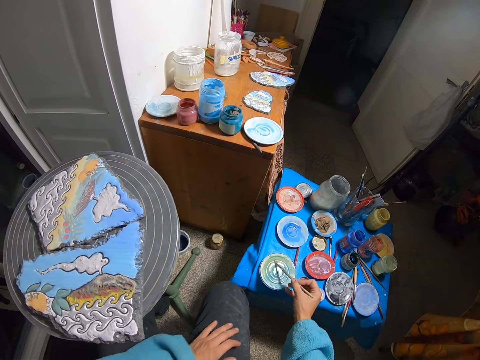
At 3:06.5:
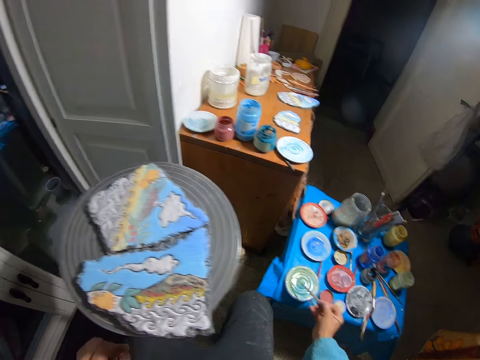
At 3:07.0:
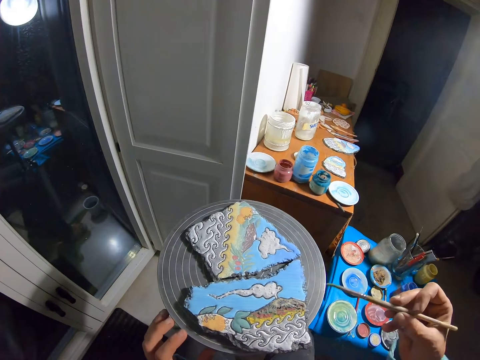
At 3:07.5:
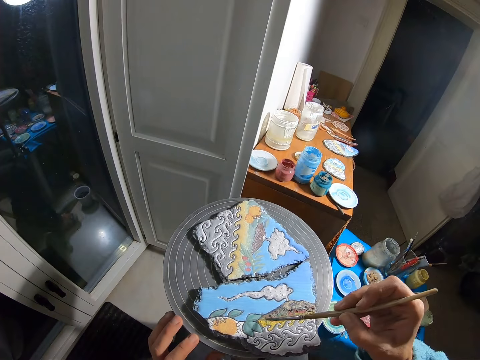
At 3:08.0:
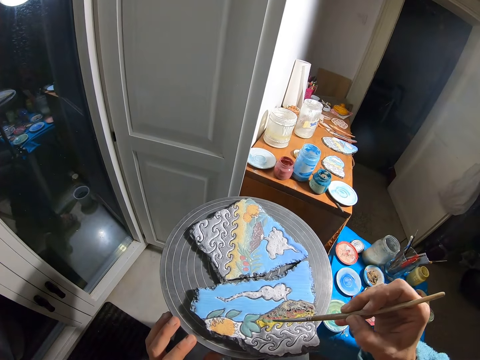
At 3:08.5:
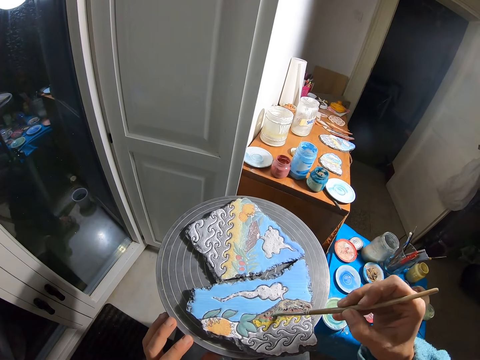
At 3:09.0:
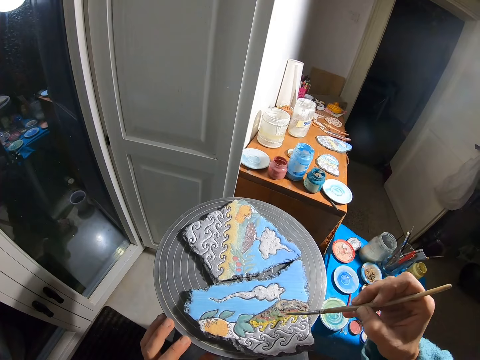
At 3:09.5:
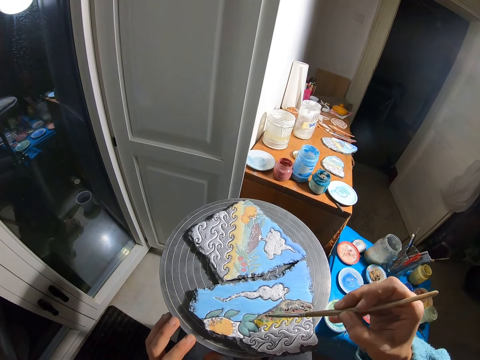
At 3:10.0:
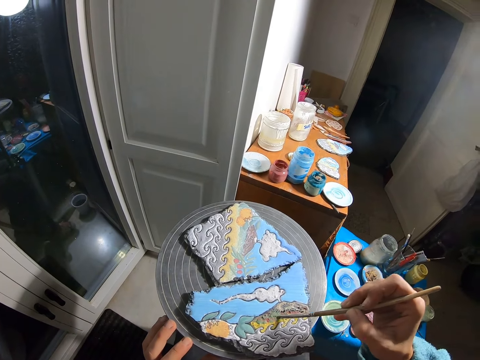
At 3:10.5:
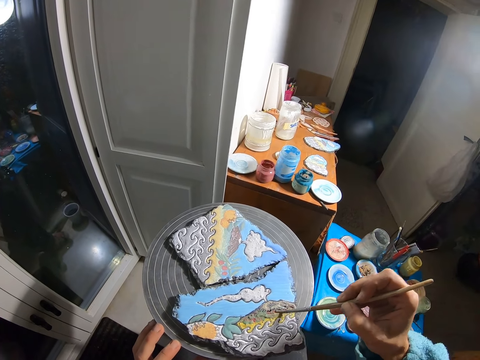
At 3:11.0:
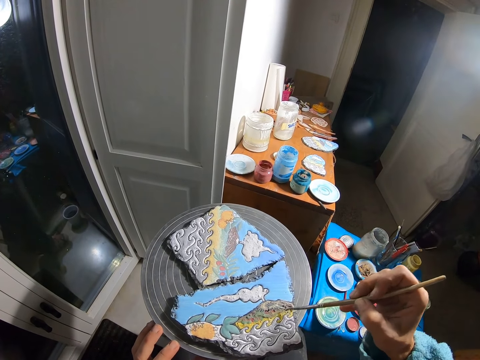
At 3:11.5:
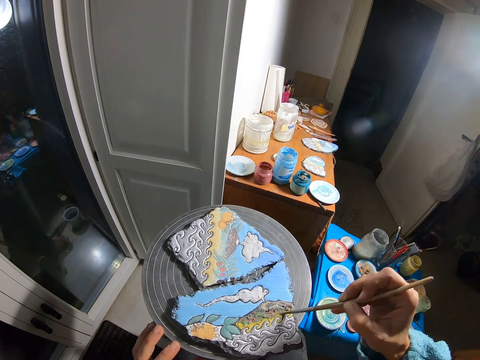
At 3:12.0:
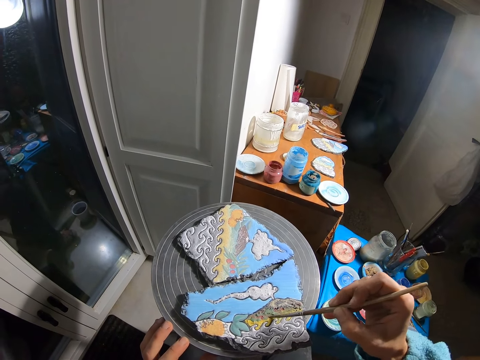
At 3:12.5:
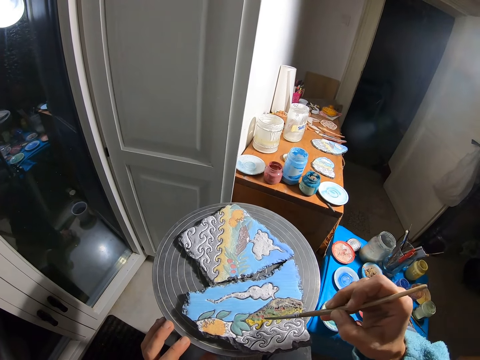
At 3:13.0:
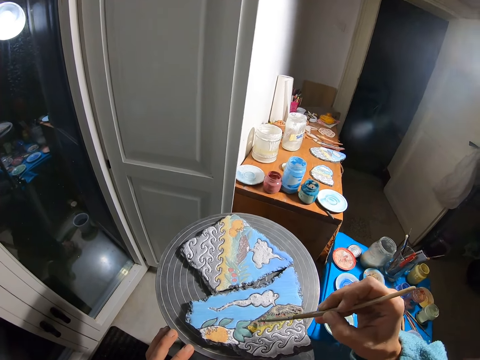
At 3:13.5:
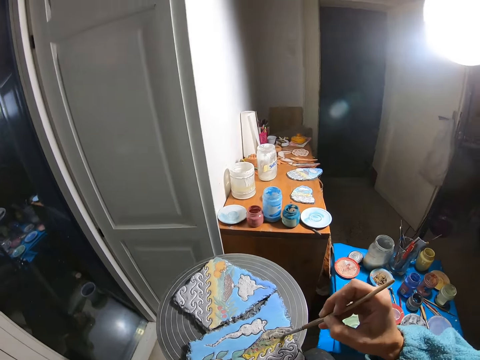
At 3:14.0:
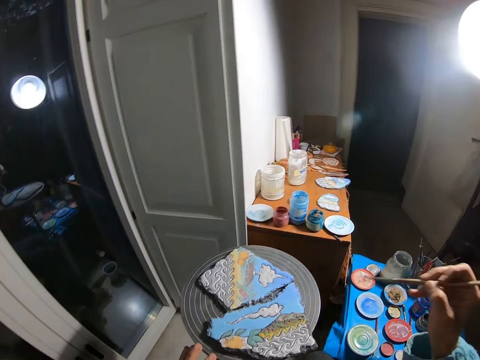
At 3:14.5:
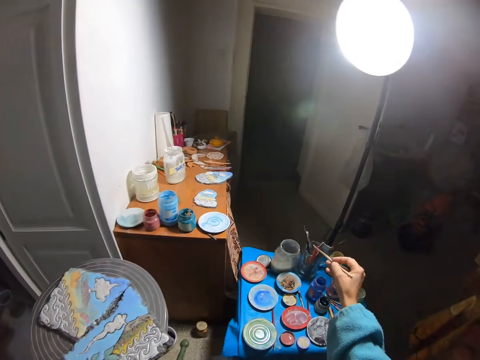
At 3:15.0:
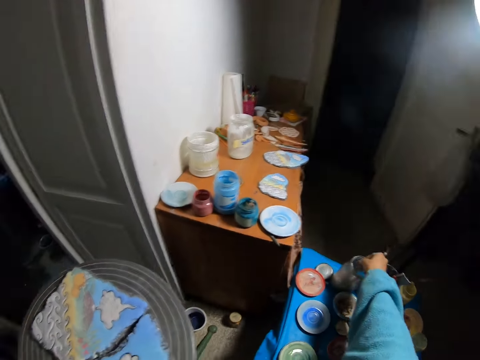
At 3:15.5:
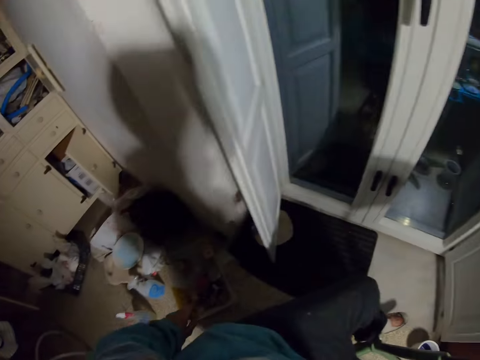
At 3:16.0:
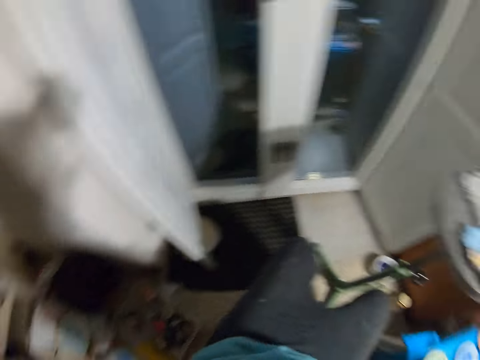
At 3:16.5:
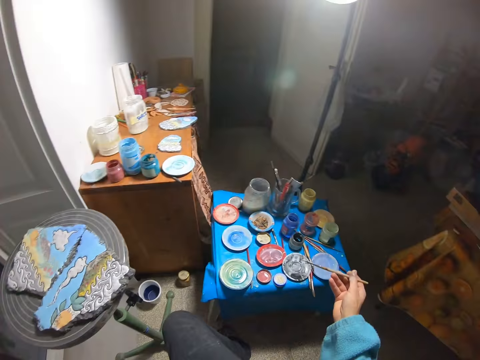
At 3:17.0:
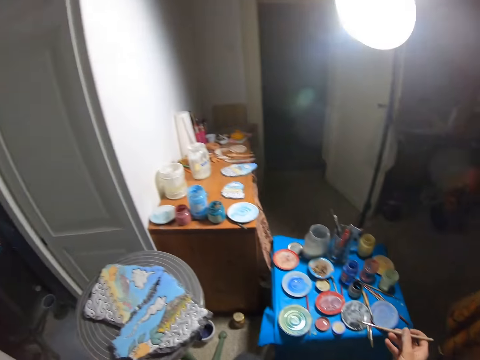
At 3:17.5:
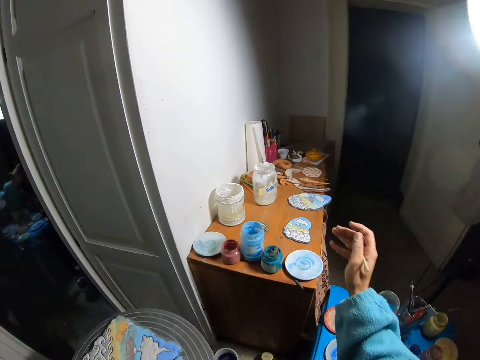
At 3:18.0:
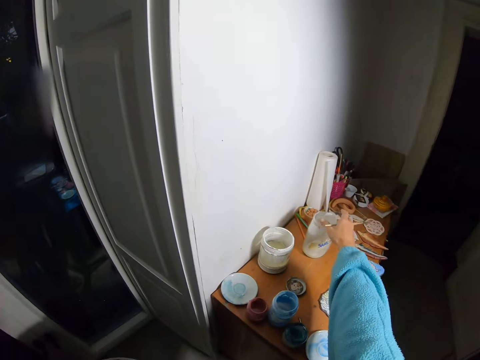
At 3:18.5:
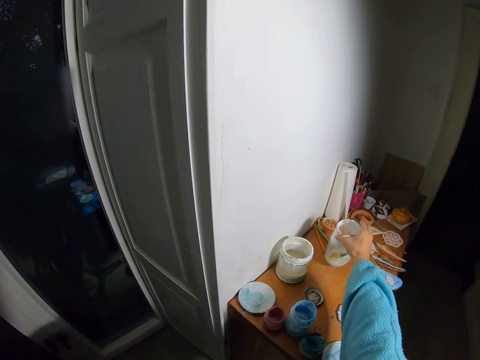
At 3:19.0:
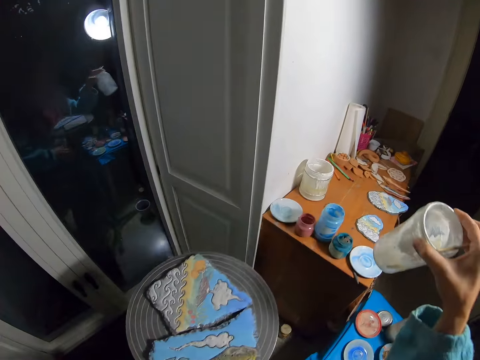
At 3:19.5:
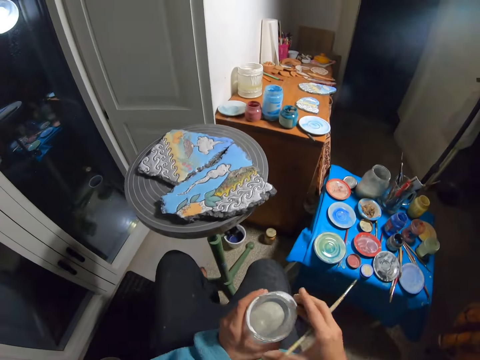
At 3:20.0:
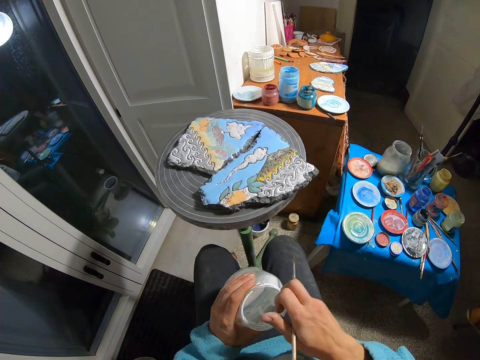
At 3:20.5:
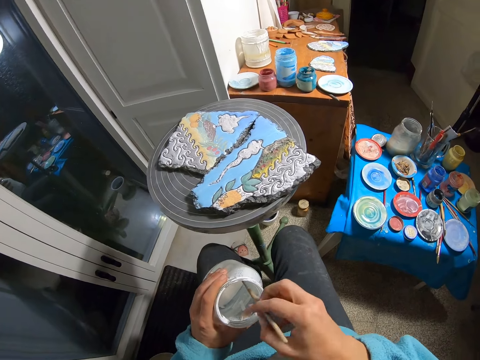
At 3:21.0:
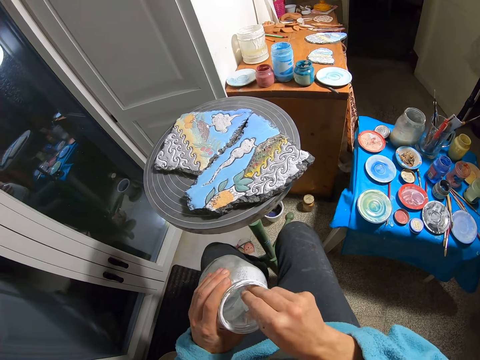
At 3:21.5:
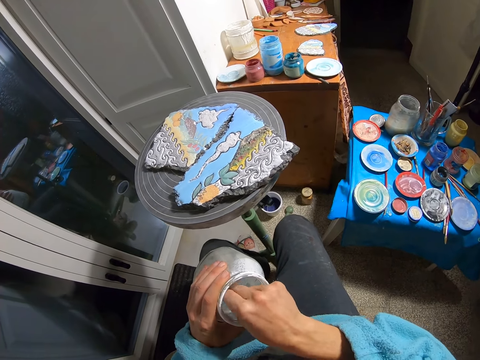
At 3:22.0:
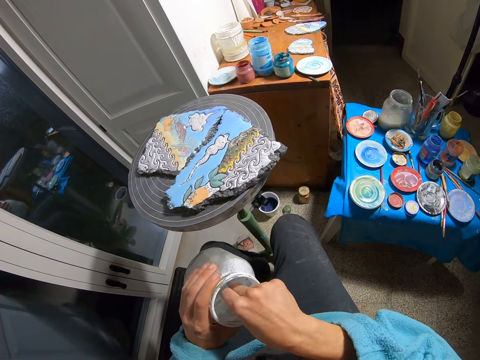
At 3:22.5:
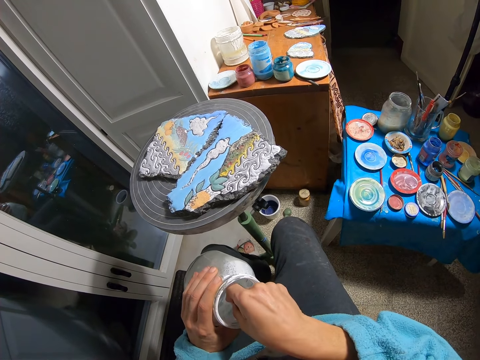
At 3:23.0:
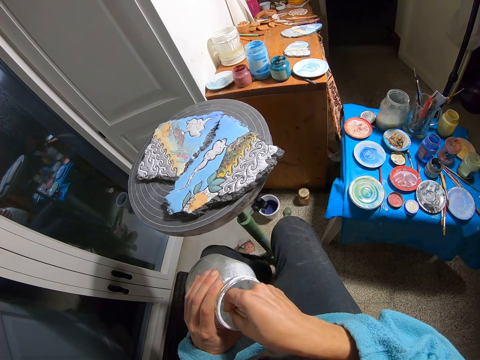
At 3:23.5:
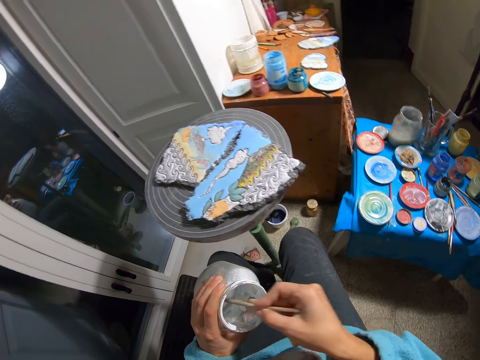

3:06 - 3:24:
The camera wearer rubs the paint brush on the paint plate with his right hand. He paints the clay canvas with the paint brush in his right hand. He puts the paint brush in the bottle with his right hand. He looks around. He takes a paint bottle from a cabinet with his right hand. He transfers the paint bottle from his right hand to his left hand. He puts the paint brush inside the paint bottle with his right hand.

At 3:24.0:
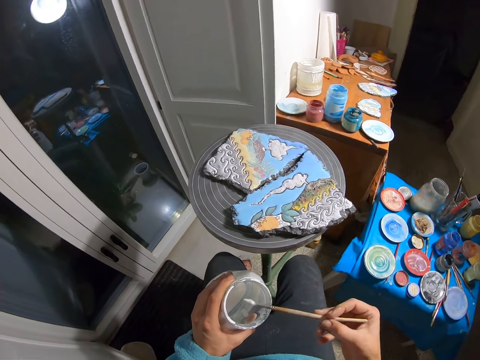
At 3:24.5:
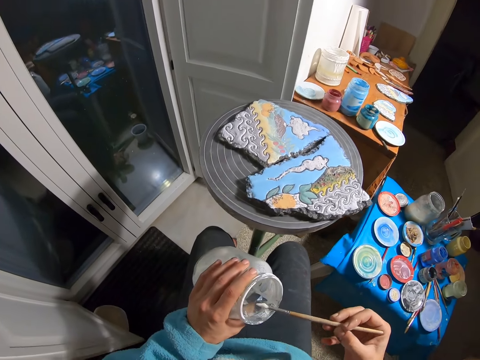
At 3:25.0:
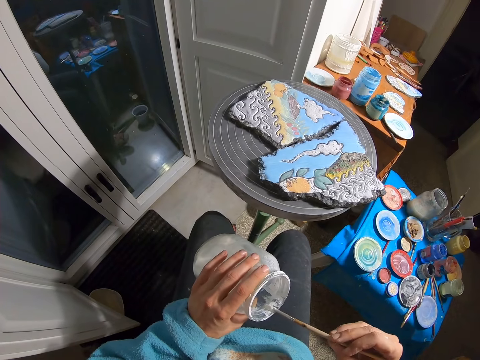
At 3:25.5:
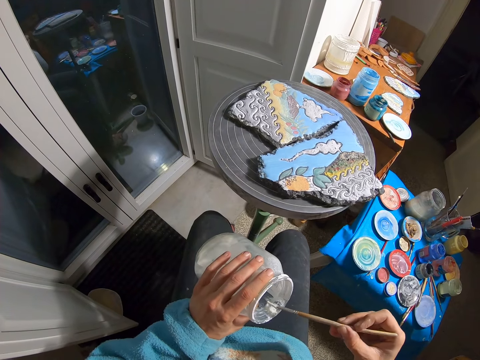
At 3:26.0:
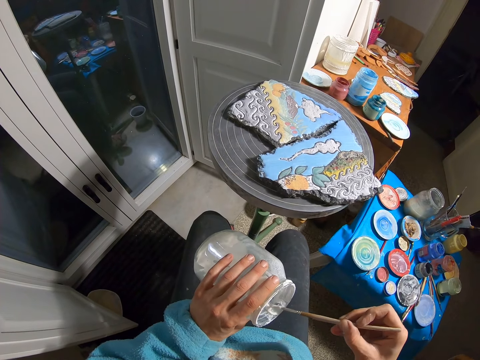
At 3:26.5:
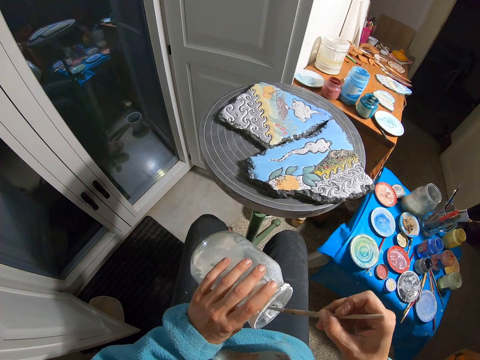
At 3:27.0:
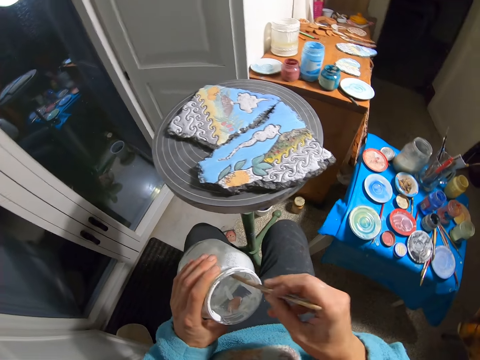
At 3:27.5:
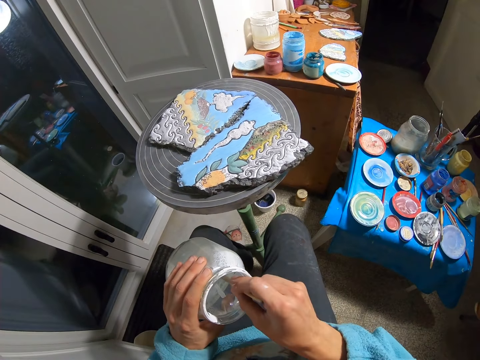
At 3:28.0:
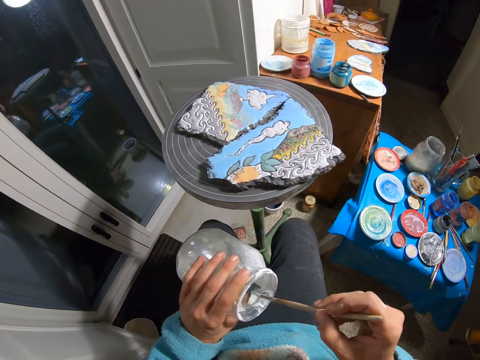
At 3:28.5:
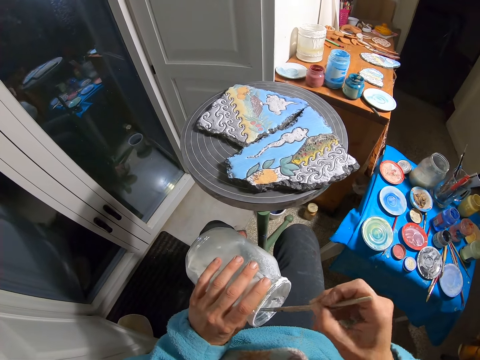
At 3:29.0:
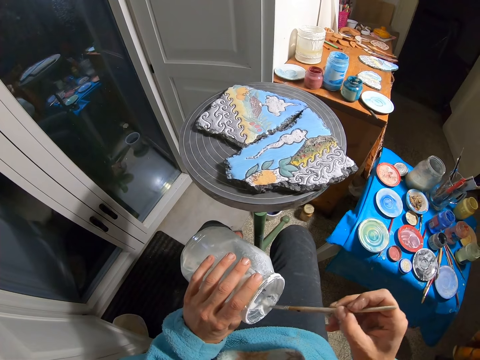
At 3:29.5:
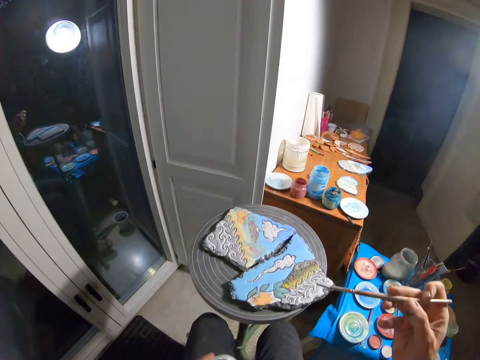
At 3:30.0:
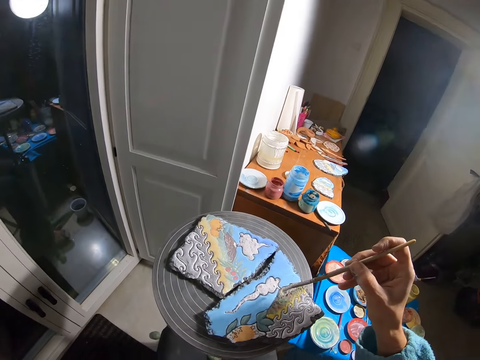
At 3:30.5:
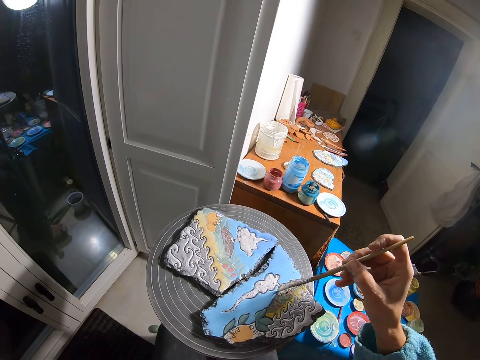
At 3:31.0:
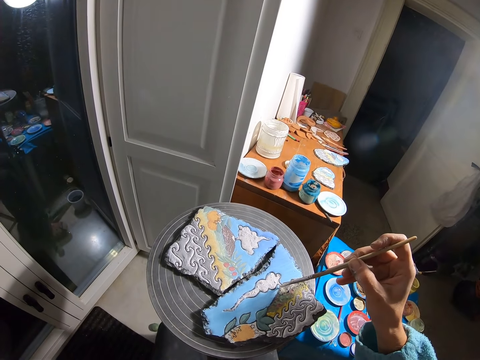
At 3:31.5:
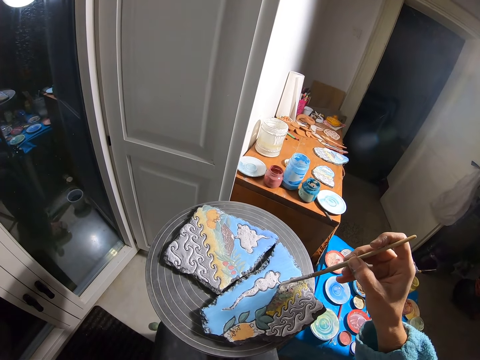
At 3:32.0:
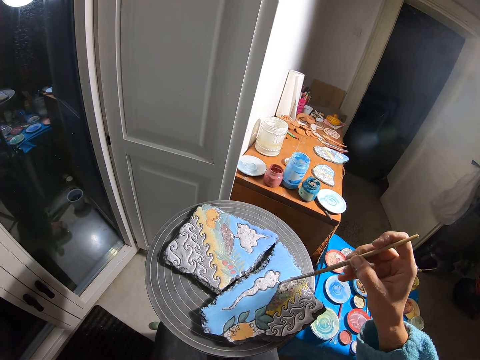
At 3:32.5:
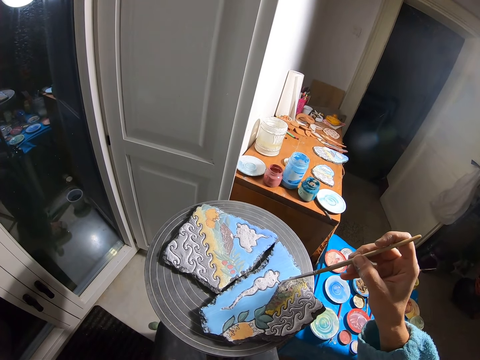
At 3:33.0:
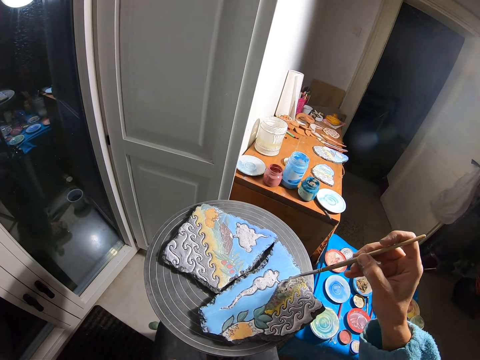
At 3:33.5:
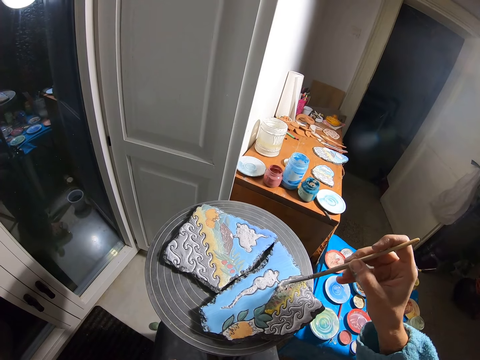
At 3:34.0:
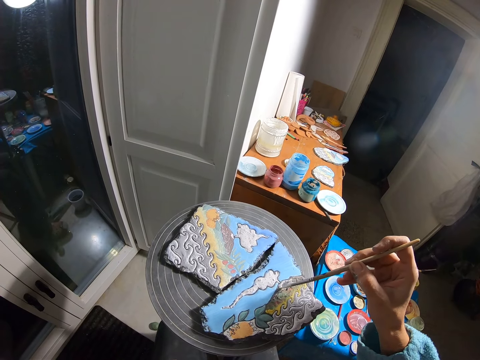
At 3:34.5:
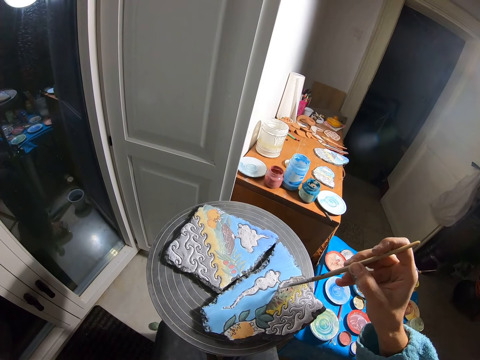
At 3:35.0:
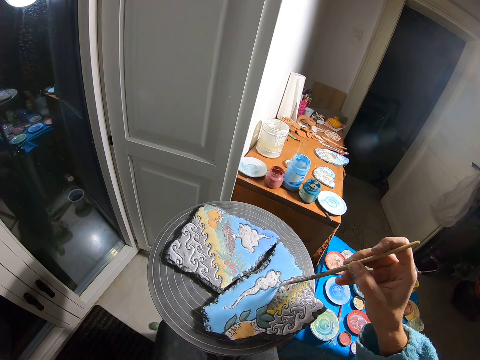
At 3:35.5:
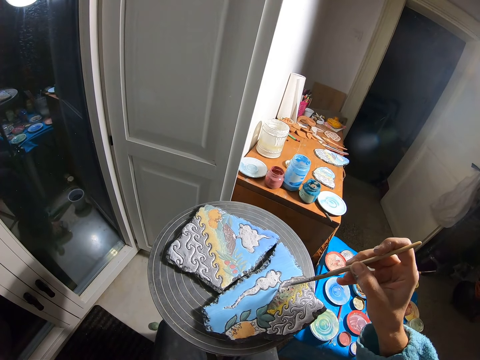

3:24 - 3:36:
The camera wearer rubs the paint brush on the edges of the paint bottle with his right hand. He puts the paint brush inside the paint bottle with his right hand. He rubs the paint brush on the edges of the paint bottle with his right hand. He paints the clay canvas with the paint brush in his right hand.
